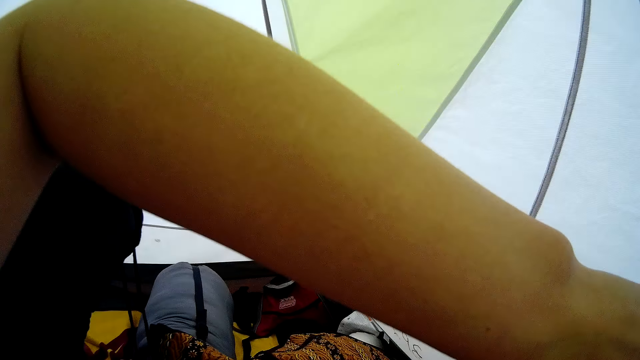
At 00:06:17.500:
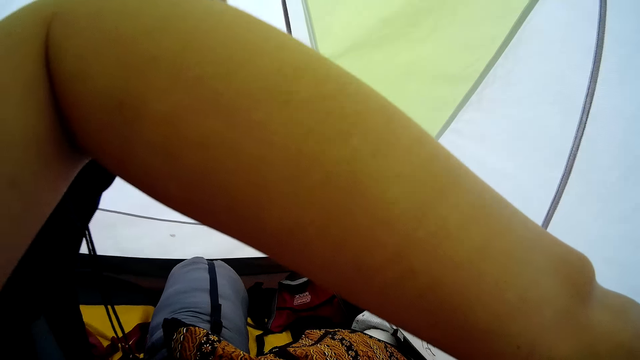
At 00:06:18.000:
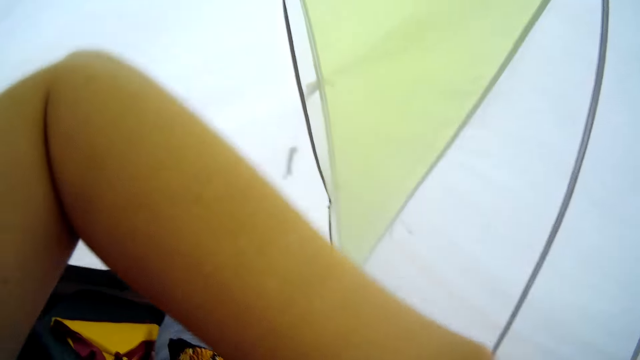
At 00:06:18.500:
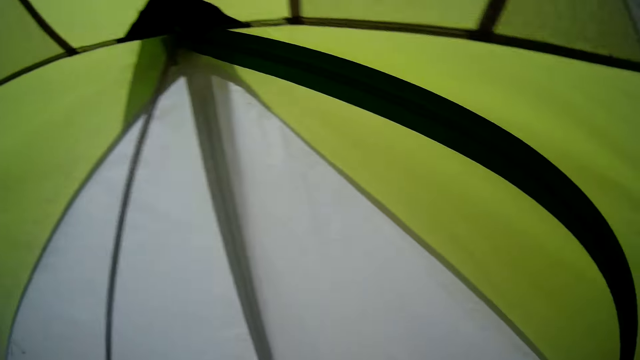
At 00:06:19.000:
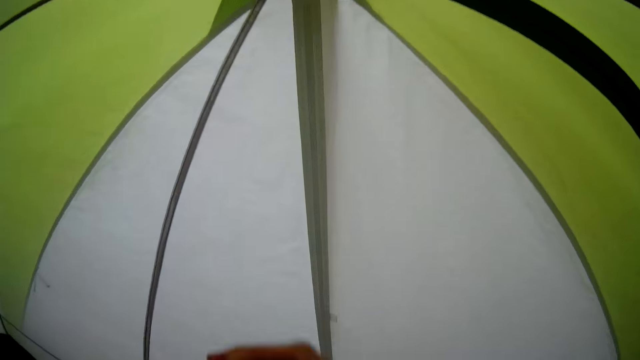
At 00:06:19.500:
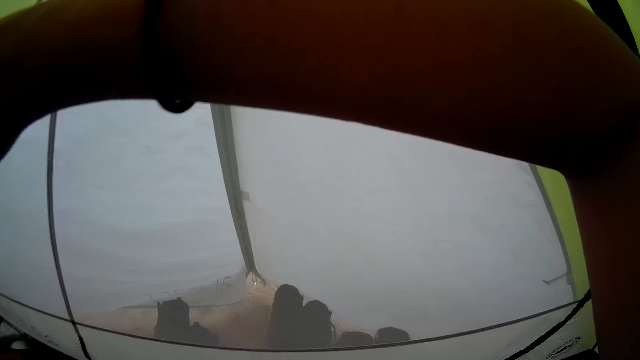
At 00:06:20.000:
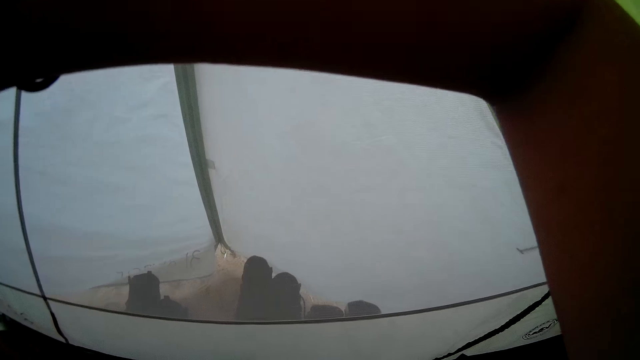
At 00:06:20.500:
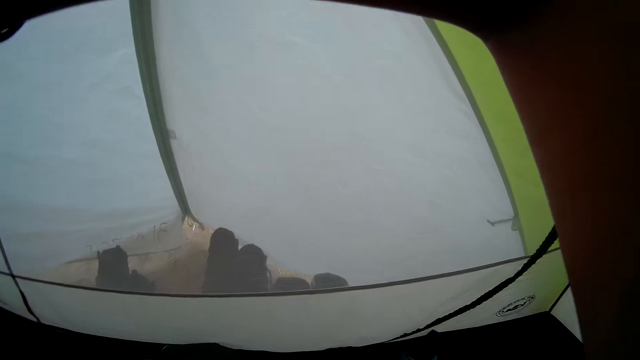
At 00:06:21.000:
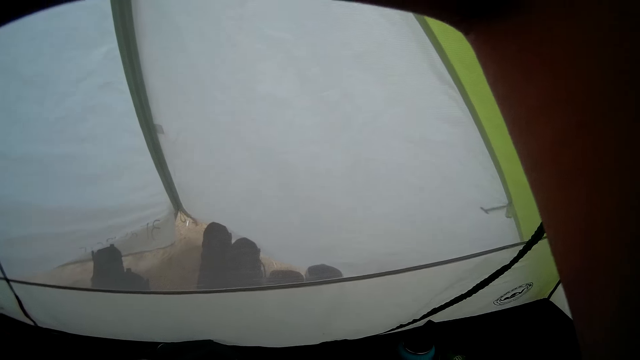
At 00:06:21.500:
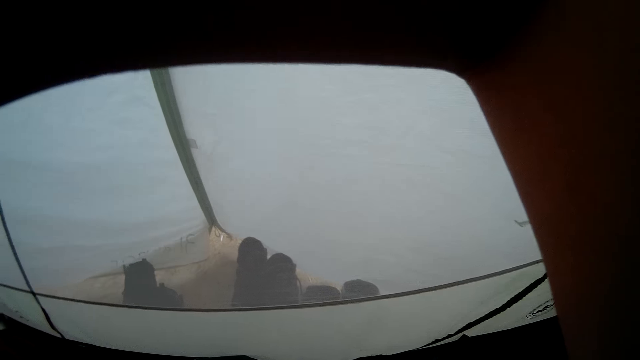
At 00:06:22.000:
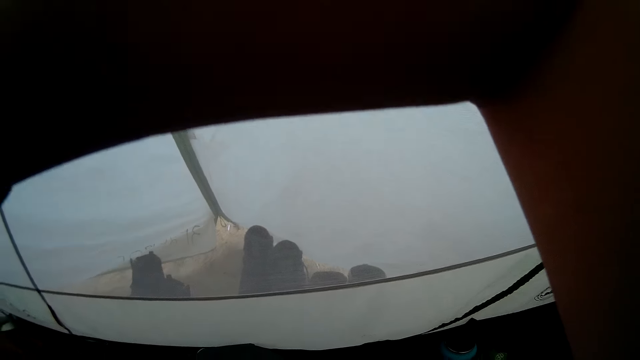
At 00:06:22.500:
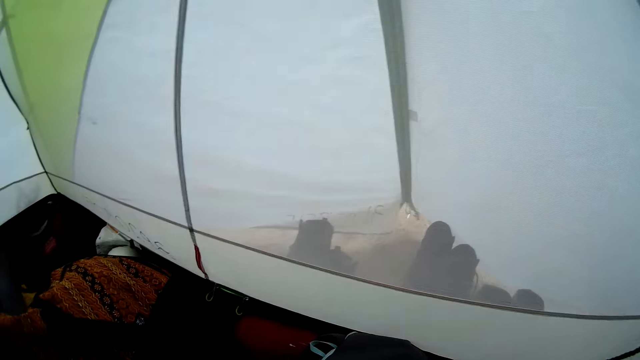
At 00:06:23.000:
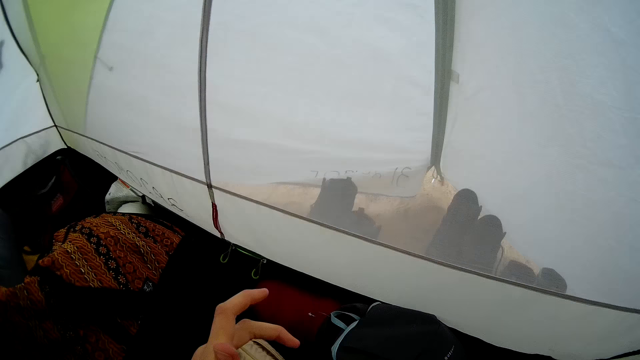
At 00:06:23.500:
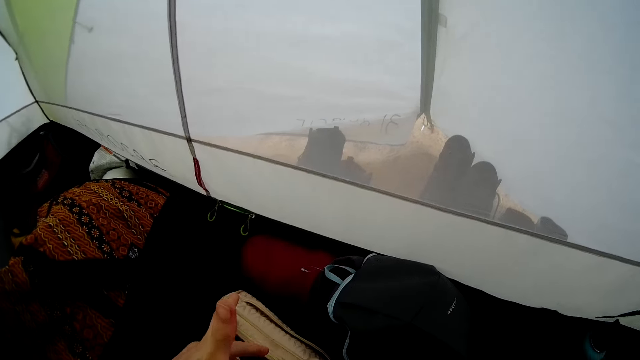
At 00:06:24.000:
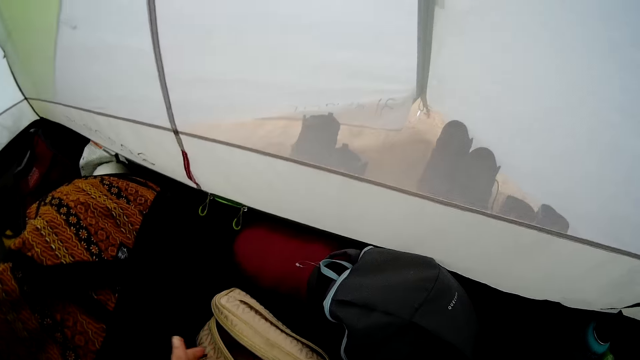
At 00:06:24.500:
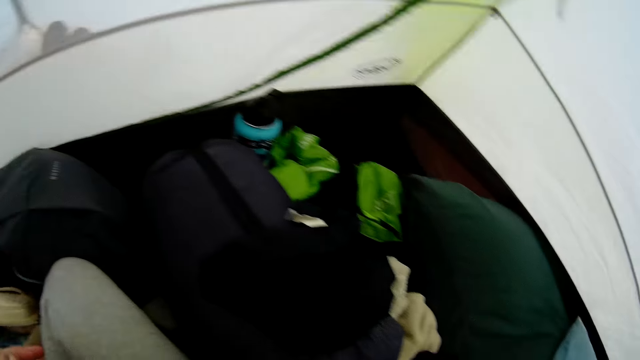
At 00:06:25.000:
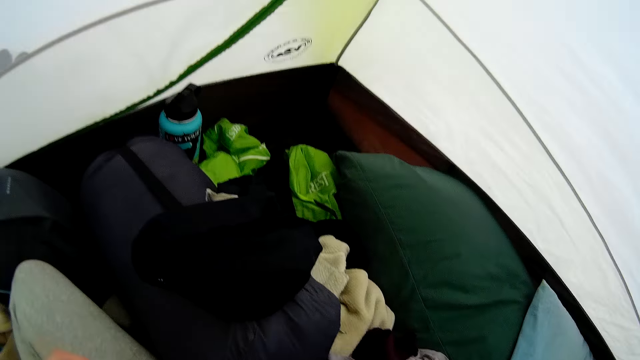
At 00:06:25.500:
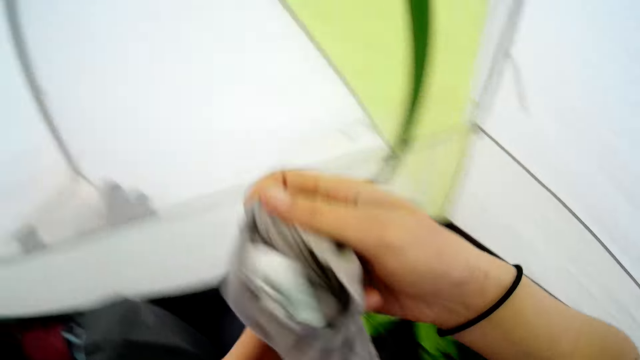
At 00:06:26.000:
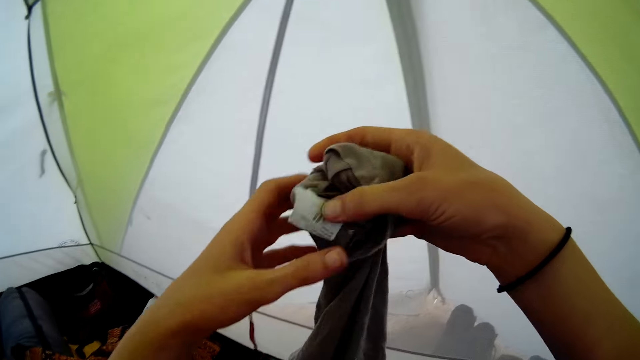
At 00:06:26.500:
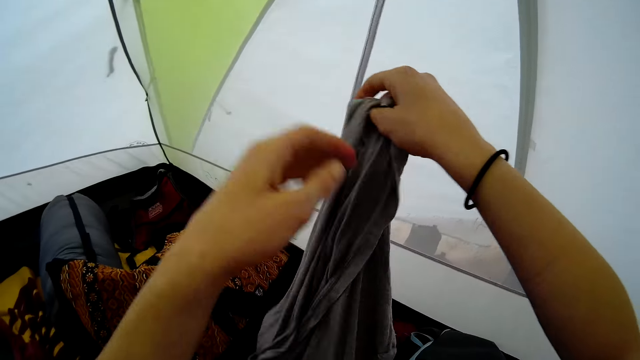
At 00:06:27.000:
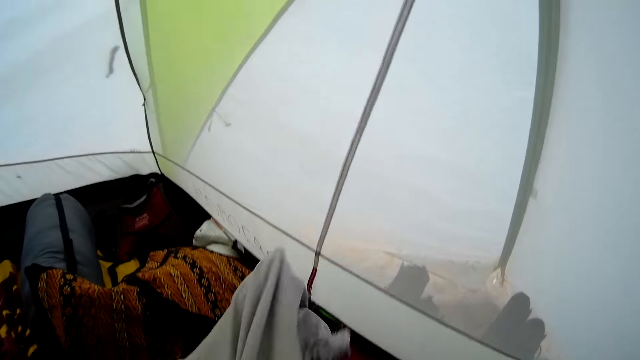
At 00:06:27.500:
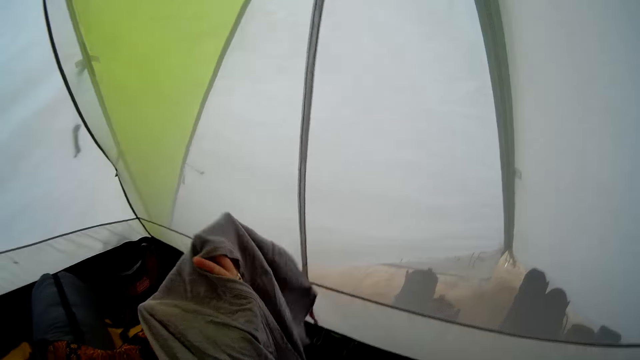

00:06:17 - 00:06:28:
The camera wearer looks around. They lift up a hand. They touch the camping tent. They look around. They lift the hand. They look around. They lift up a top. They take the cloth.

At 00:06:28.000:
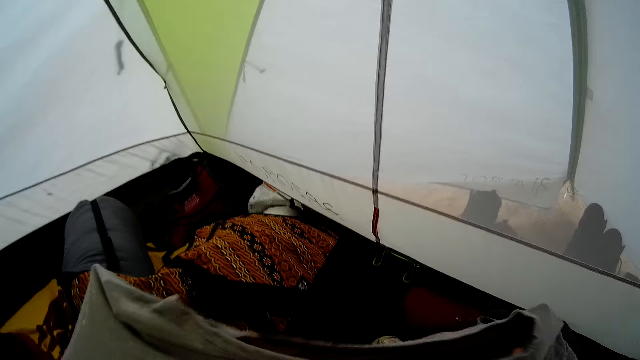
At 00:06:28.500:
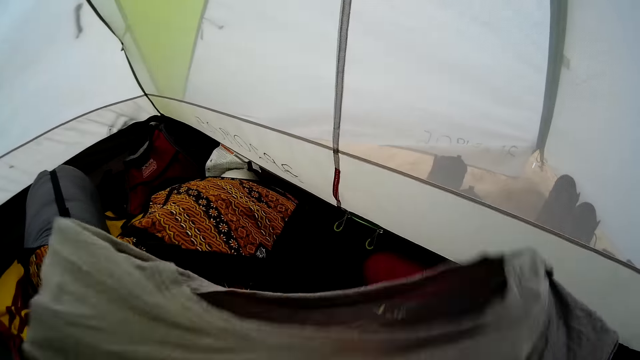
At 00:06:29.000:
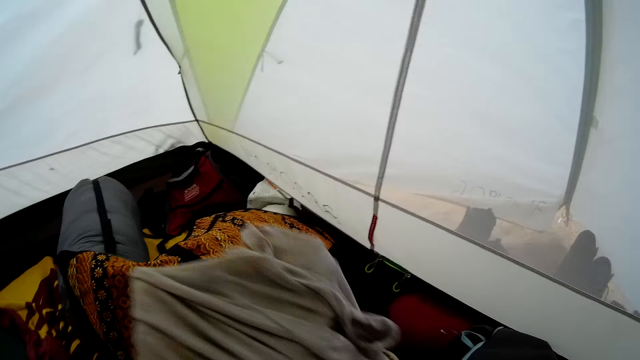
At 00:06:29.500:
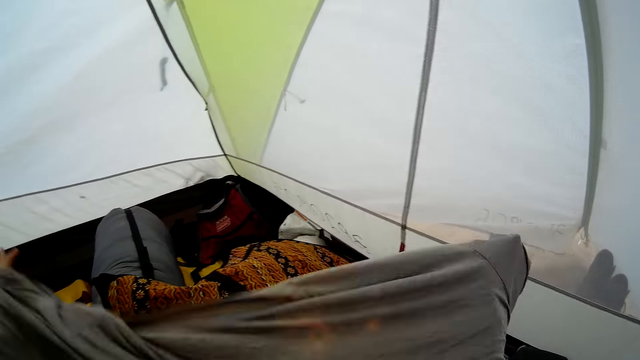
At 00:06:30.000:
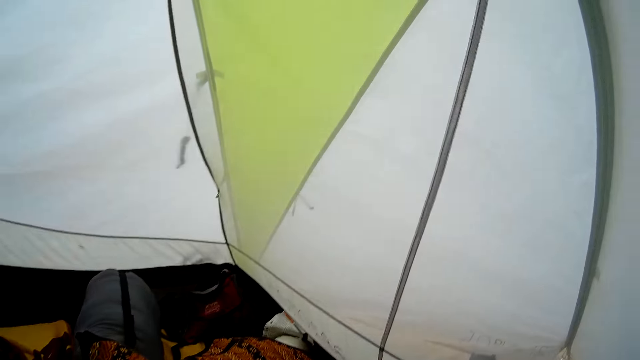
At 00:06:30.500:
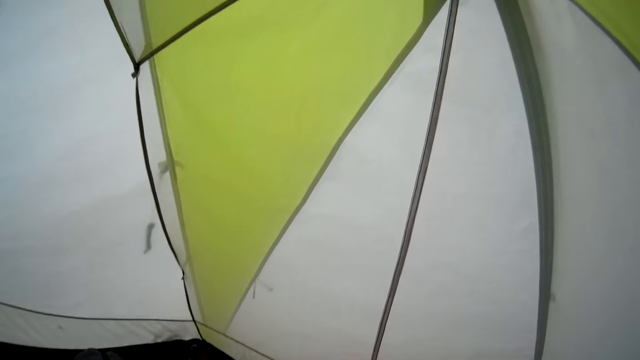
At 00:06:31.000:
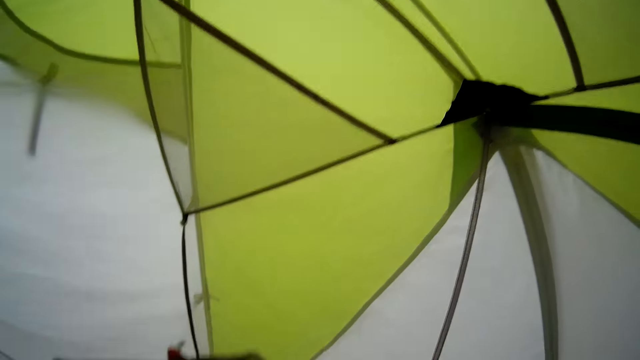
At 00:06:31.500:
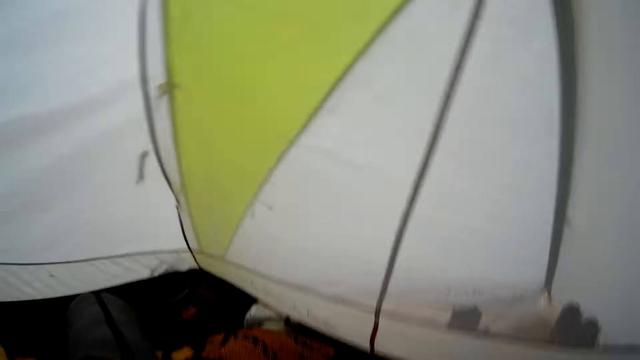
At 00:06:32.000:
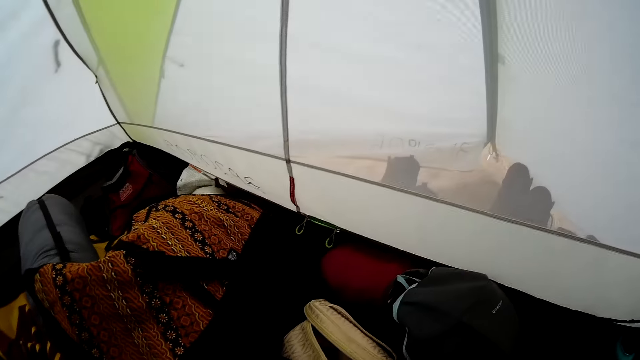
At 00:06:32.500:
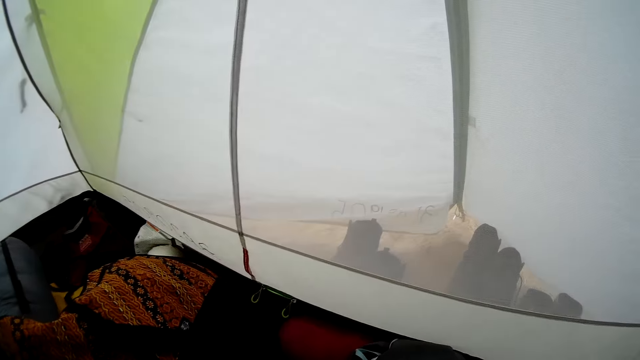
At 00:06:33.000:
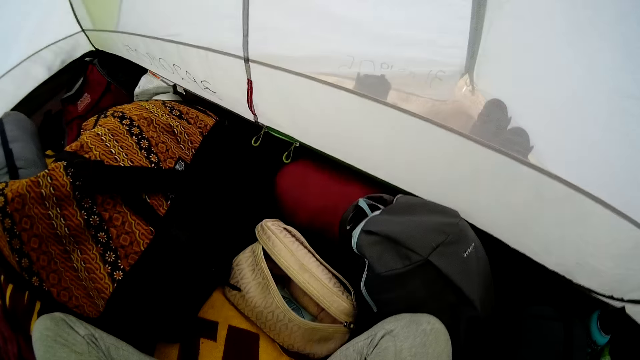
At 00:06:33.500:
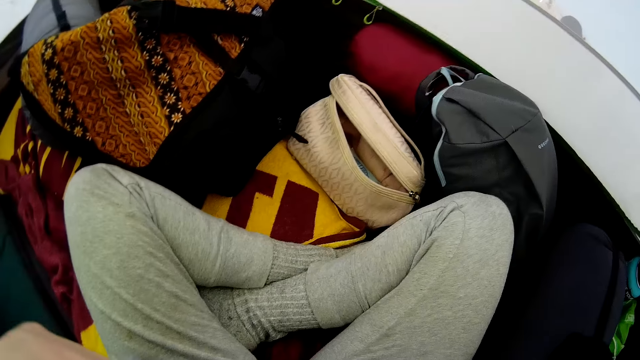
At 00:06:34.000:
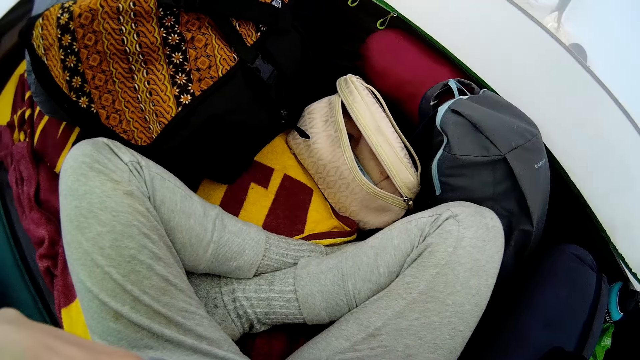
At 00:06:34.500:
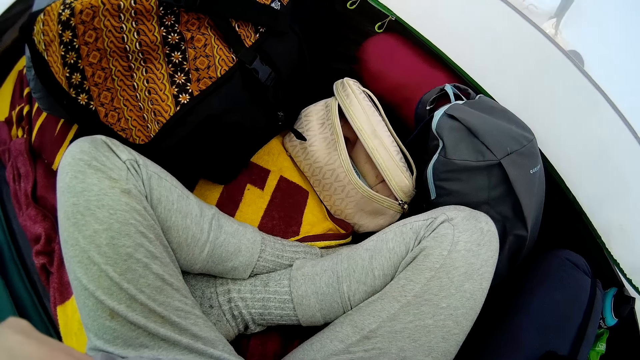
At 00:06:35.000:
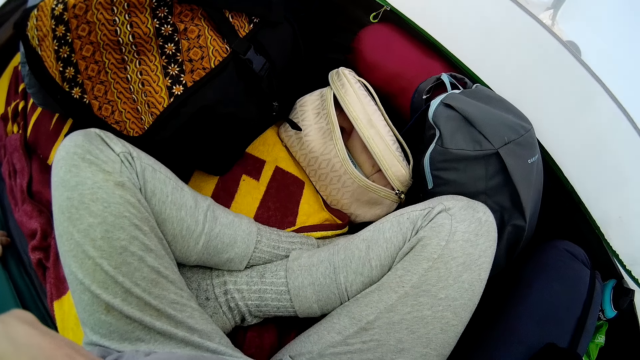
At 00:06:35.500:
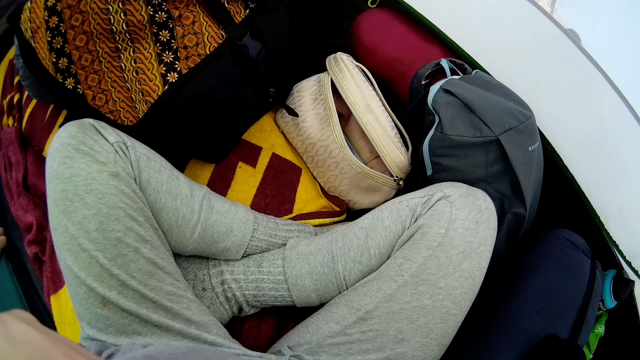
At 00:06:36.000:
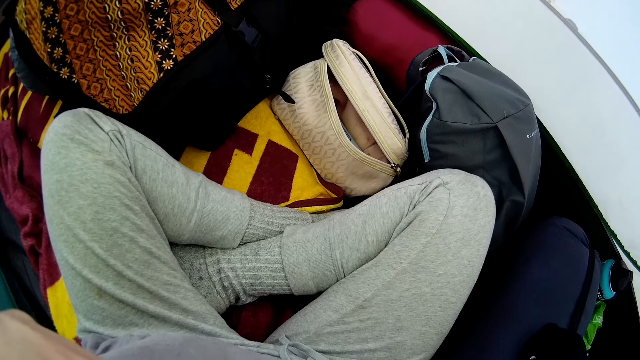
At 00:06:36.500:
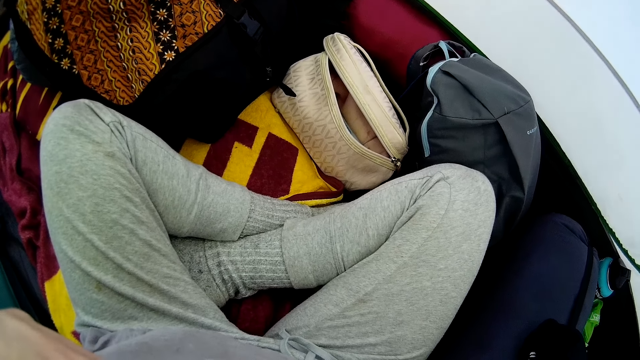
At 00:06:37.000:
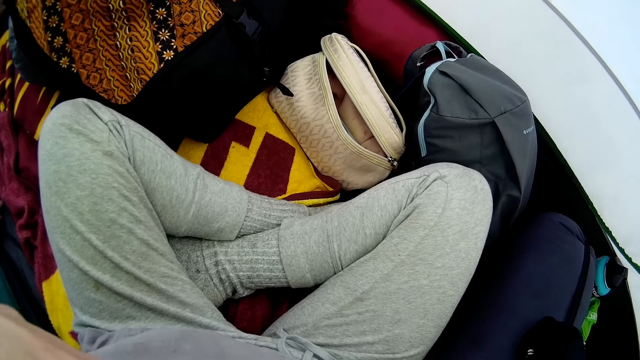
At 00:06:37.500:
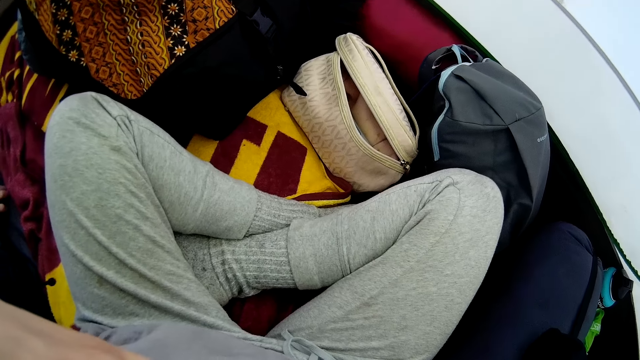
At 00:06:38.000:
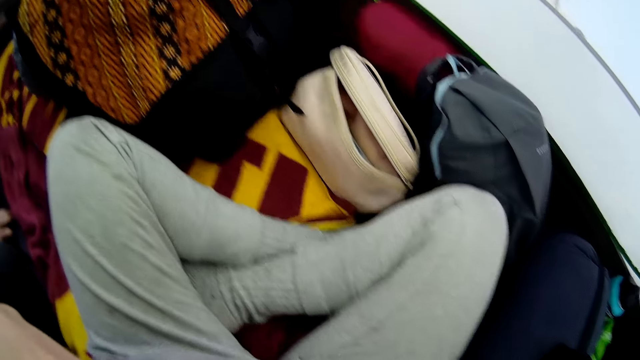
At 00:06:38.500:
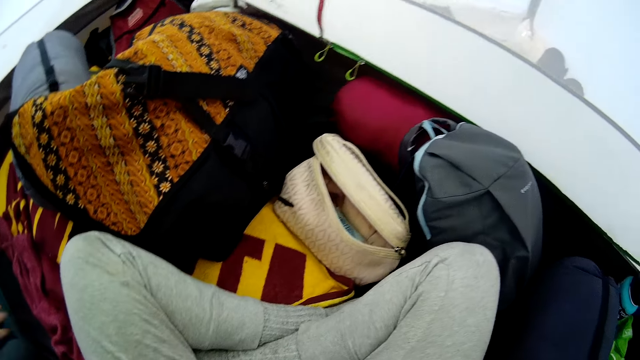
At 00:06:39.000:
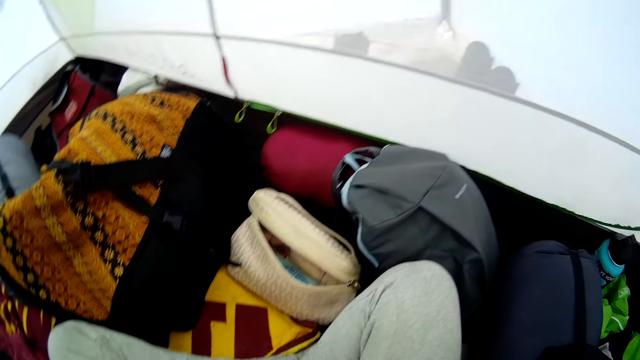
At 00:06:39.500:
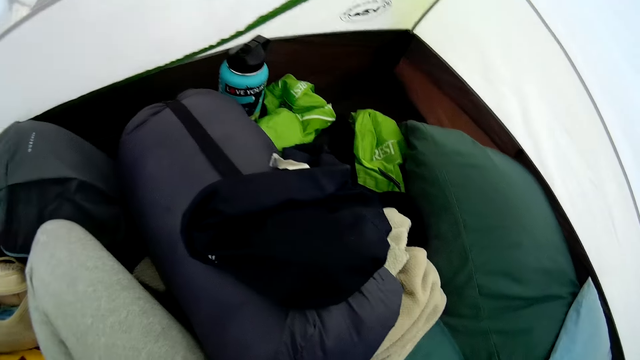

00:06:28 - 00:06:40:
The camera wearer turns the top. They put on the top. They look around. They put on the top shirt. They look around. They look around again.
